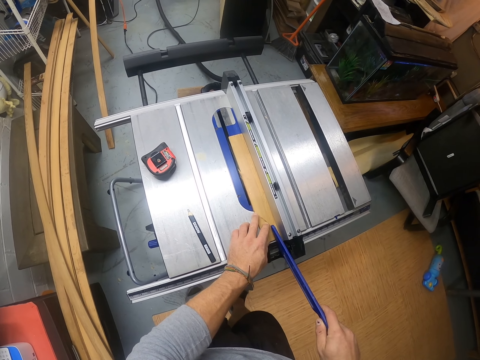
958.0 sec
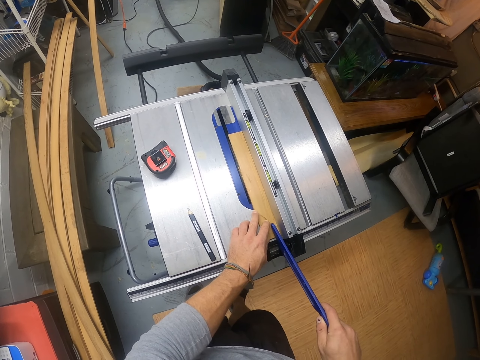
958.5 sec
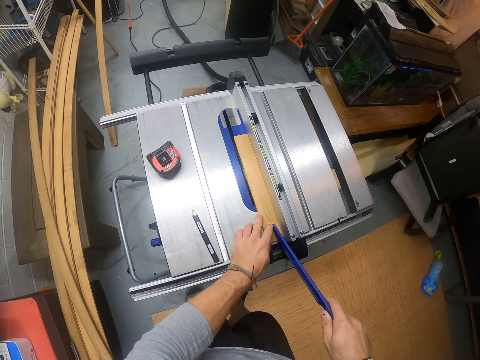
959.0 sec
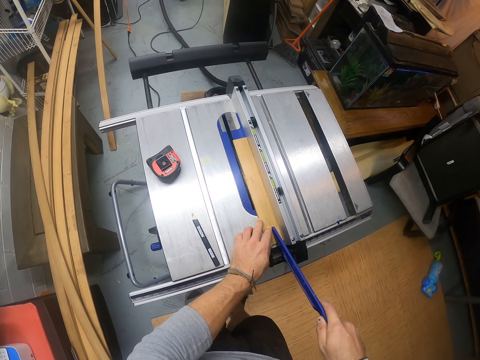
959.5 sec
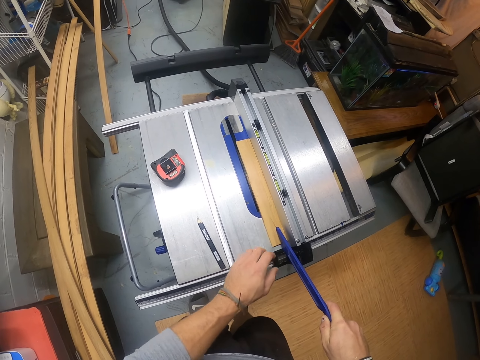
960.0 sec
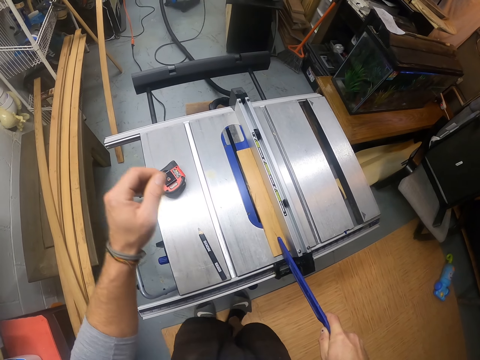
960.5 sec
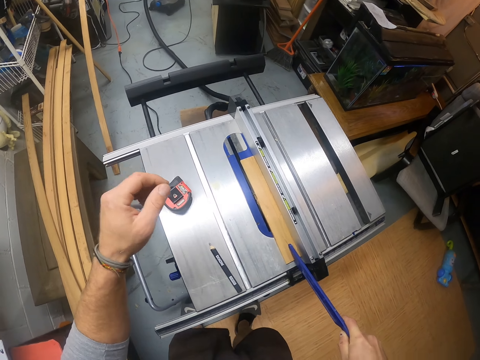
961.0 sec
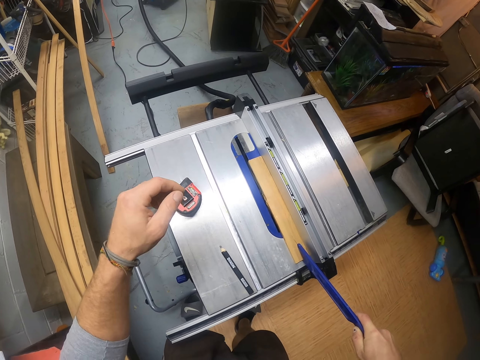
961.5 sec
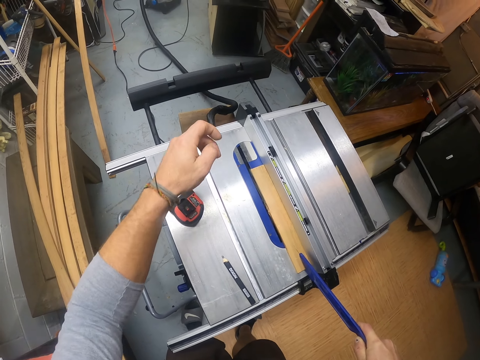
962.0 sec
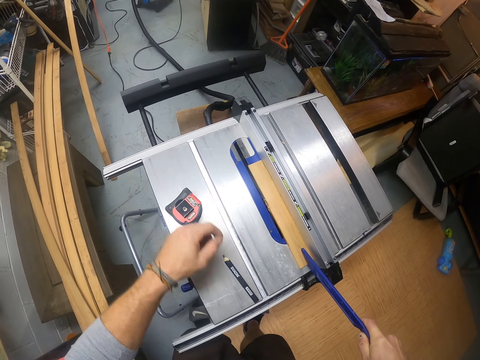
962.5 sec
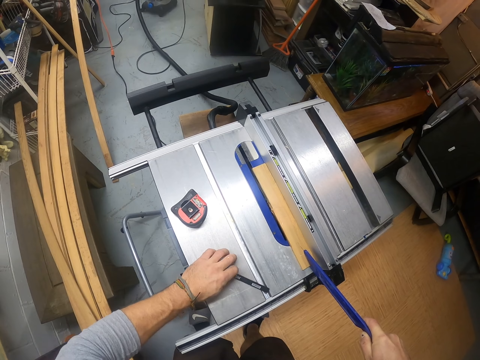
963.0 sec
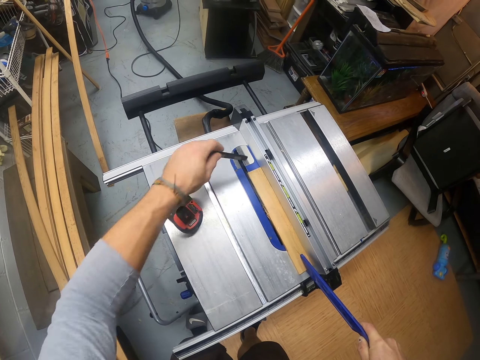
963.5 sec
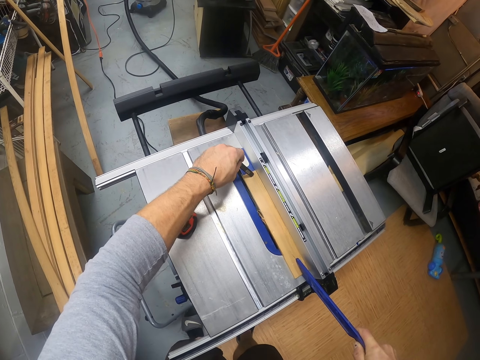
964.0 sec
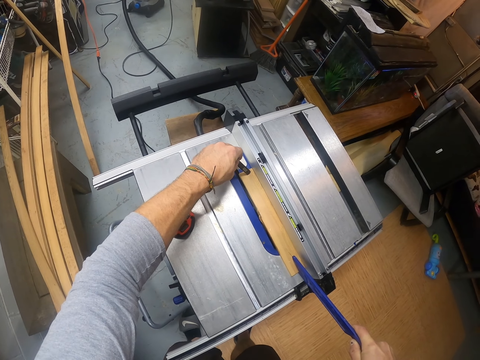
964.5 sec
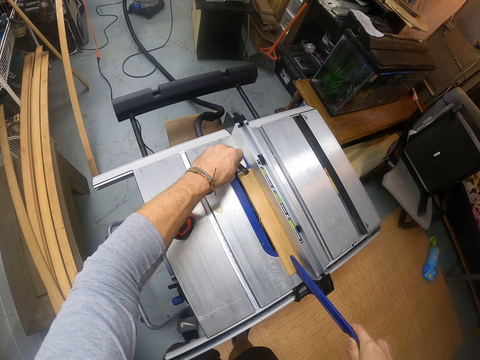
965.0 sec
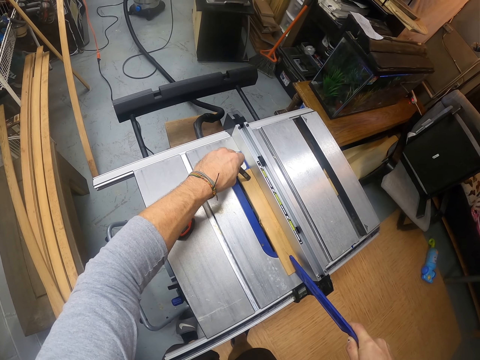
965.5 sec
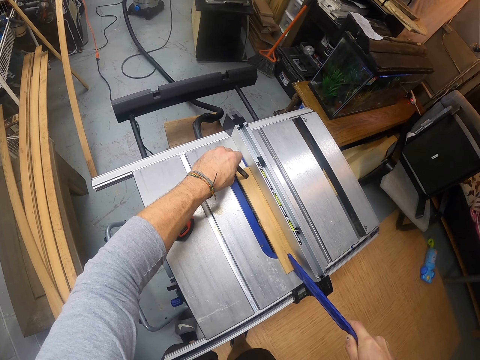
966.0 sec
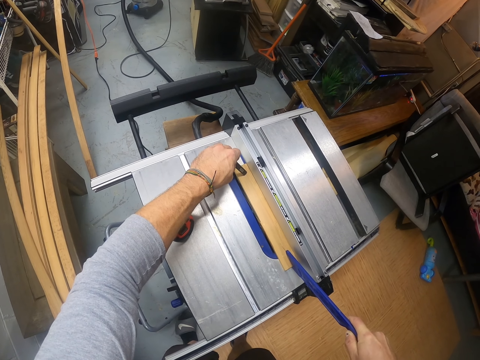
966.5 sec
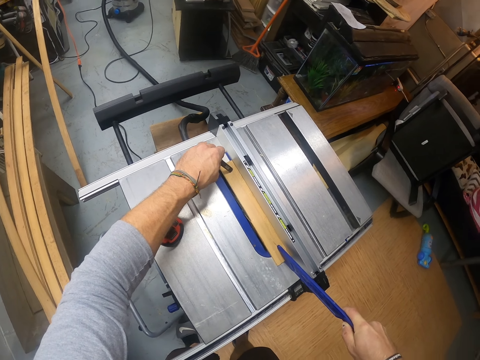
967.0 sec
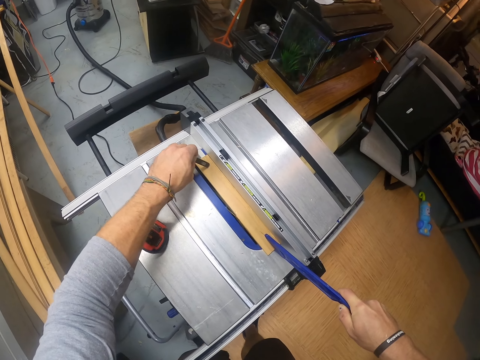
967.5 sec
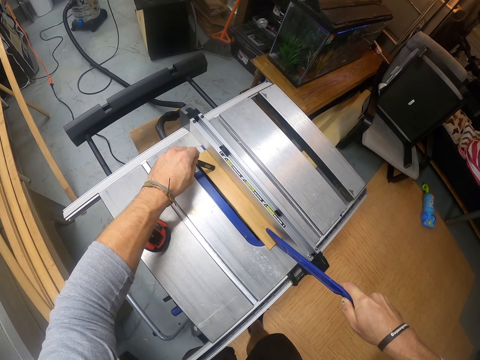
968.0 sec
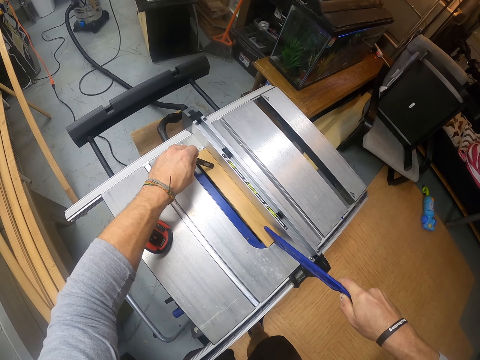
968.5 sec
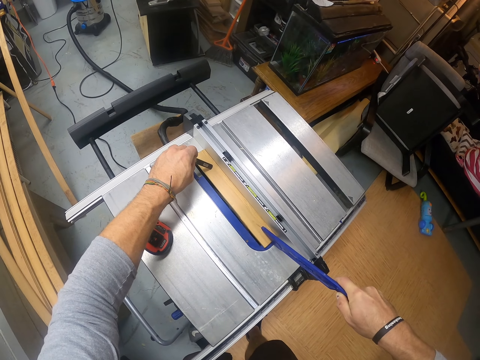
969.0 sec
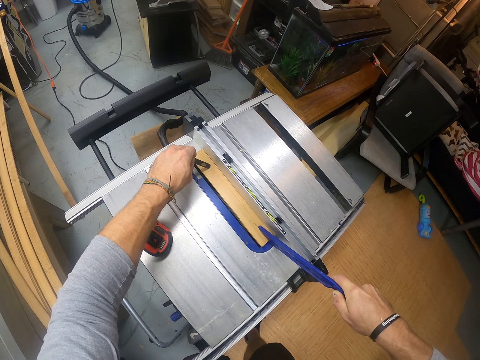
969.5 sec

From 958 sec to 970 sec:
The camera wearer picks the pencil on the table saw with his left hand. He holds the plank in the table saw with the pencil in his left hand.

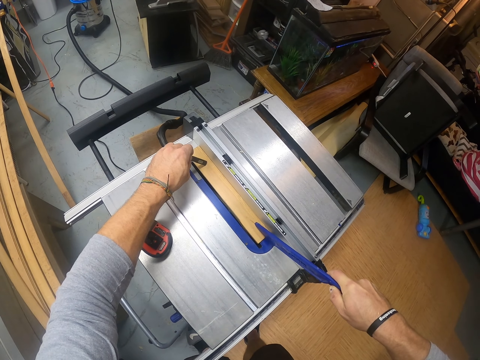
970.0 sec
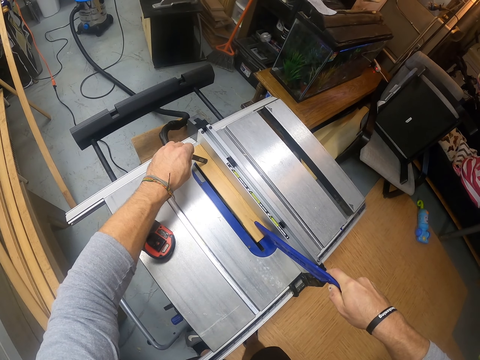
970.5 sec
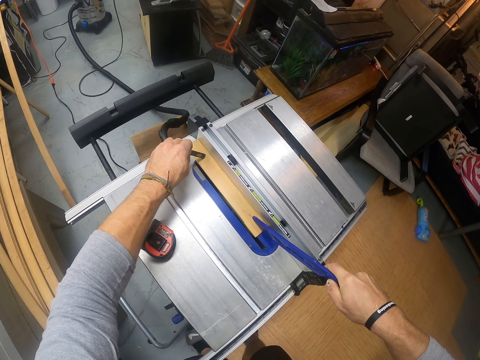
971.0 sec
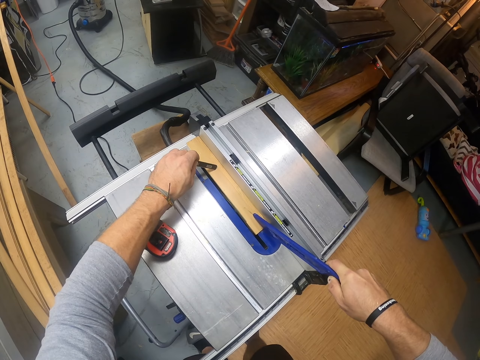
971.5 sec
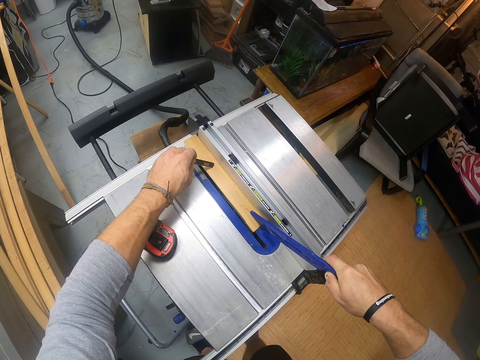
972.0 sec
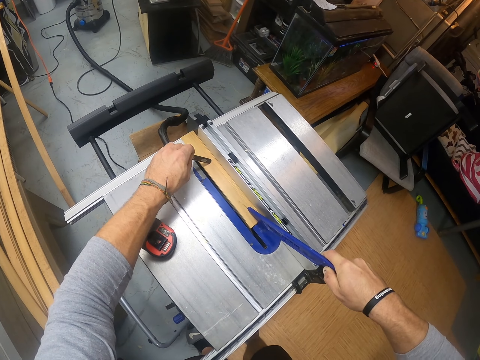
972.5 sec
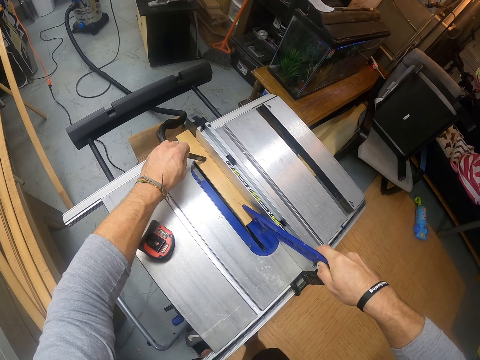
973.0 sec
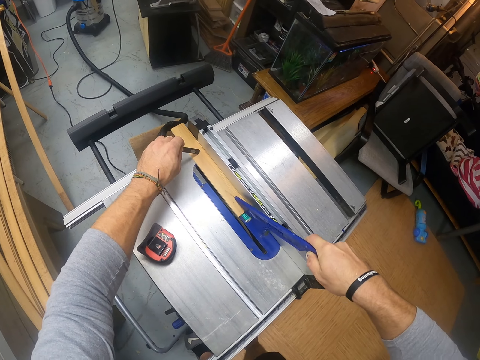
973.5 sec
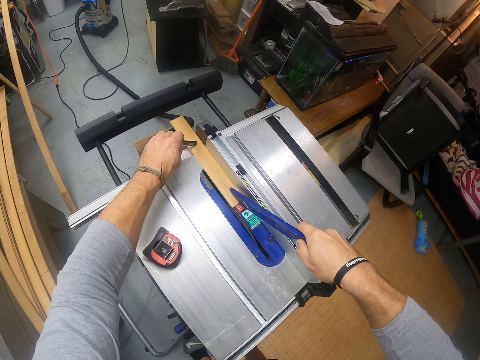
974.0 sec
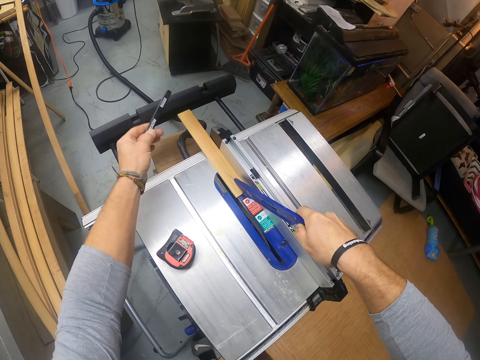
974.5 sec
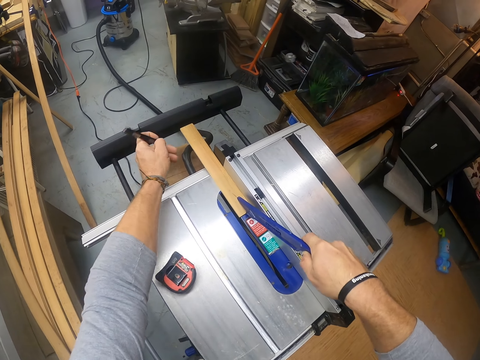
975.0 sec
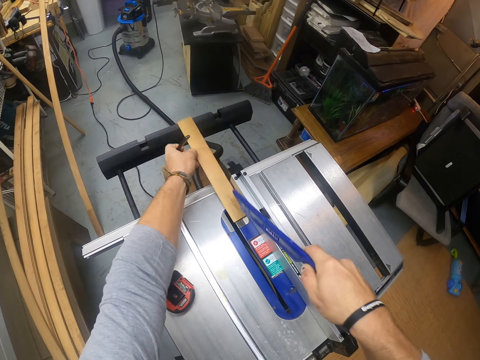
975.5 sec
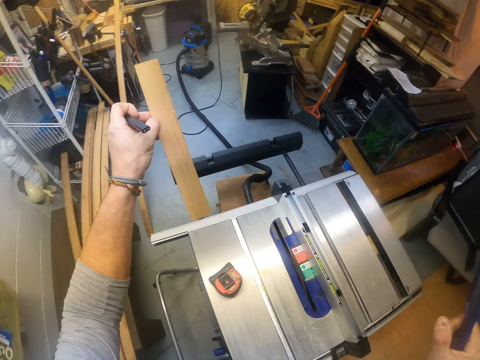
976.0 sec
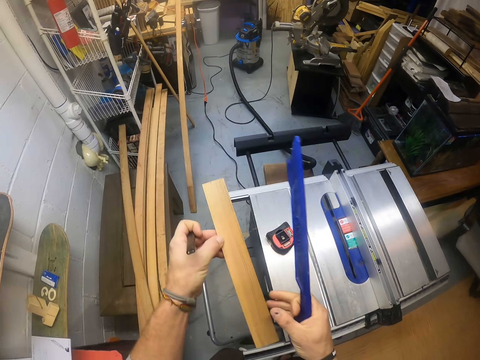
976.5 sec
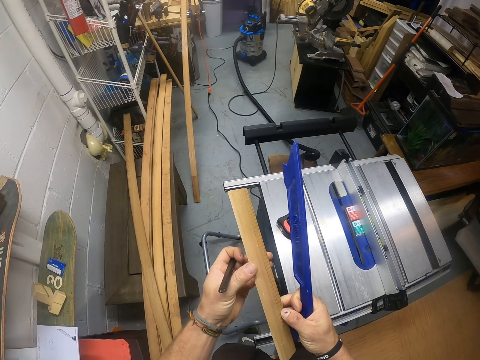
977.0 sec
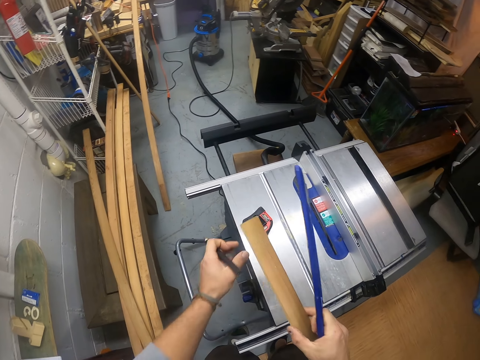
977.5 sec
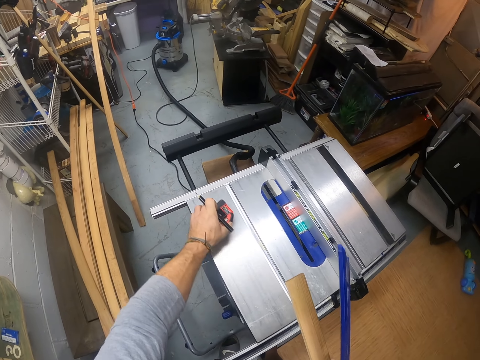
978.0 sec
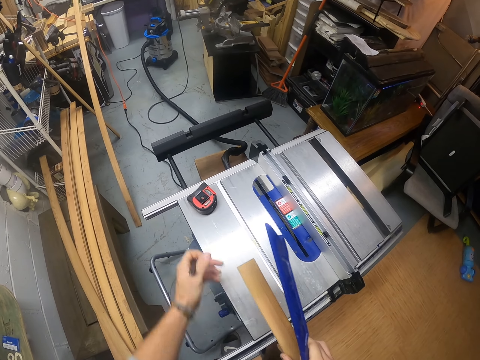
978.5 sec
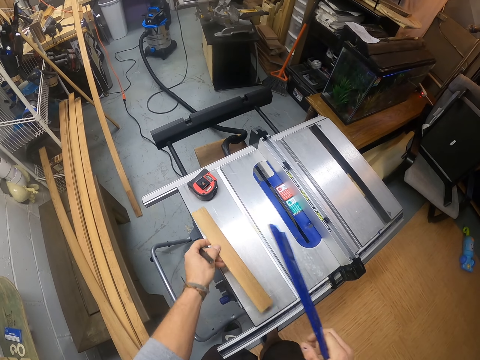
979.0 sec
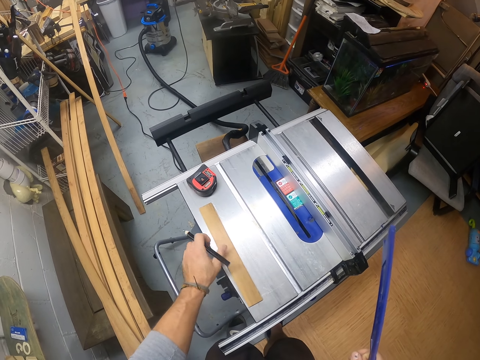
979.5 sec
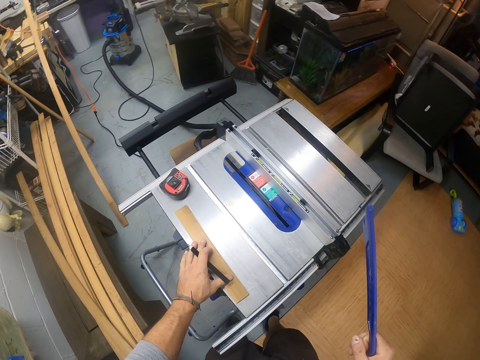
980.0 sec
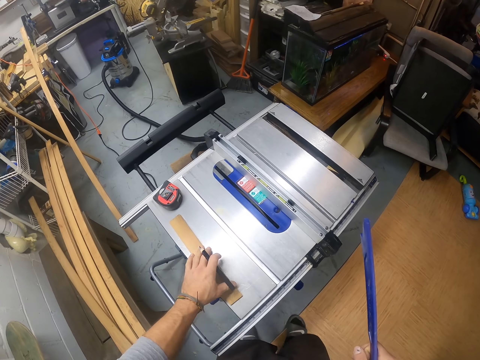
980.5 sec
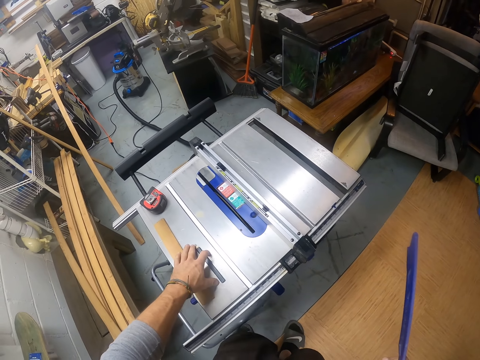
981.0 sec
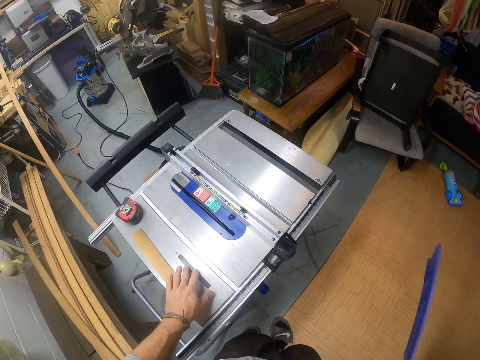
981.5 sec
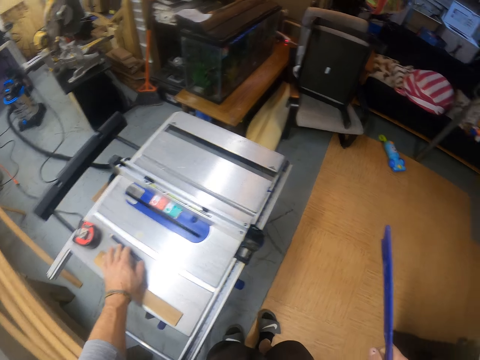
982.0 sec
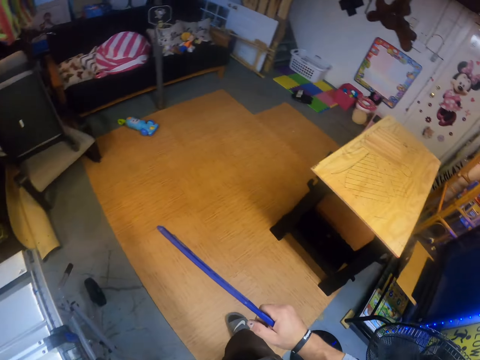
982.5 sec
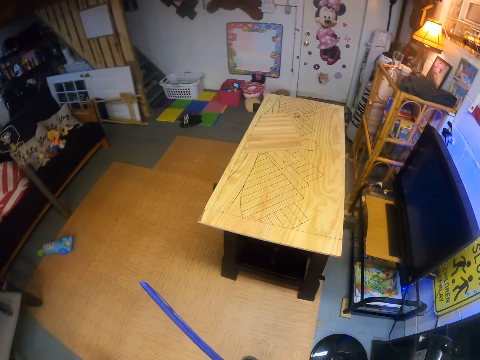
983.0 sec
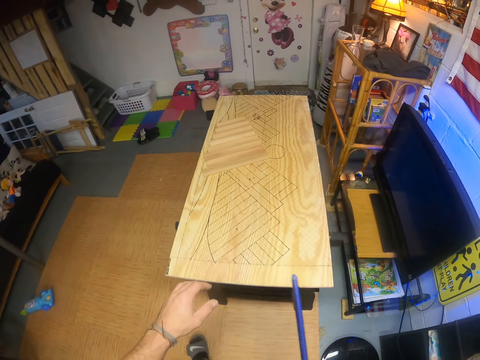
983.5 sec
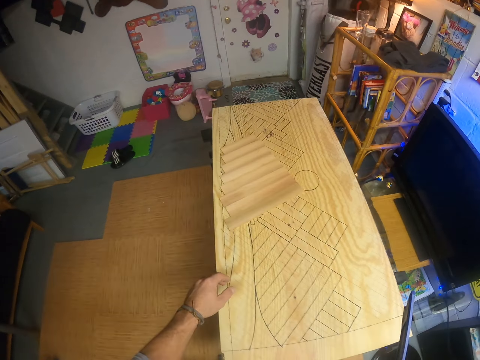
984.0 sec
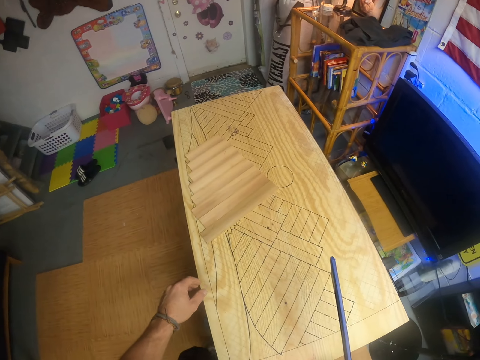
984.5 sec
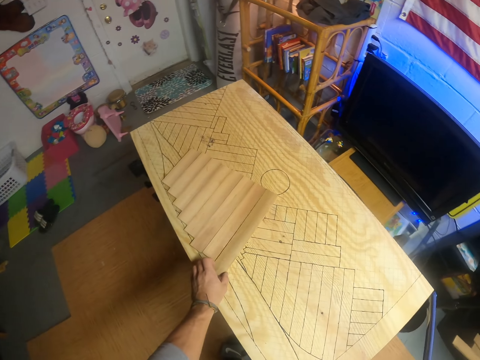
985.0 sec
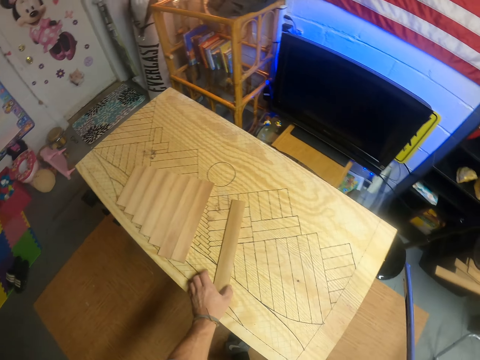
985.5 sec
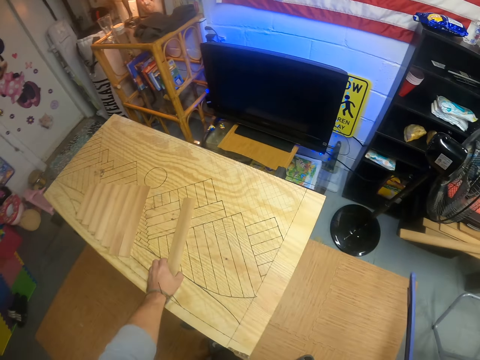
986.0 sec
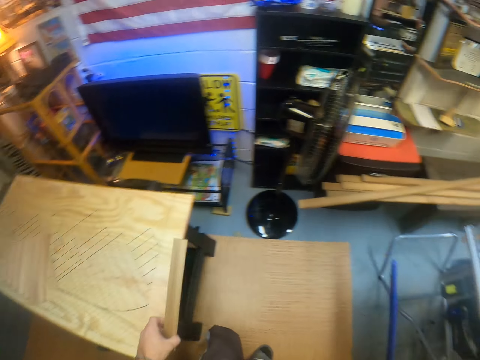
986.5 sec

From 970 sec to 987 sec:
The camera wearer cuts a piece of wood. He picks the plank from the table saw with his left hand. He checks the plank with both hands. He holds the piece of wood. He shifts the measuring tape on the table saw with his left hand. He holds the measuring tape. He drops the plank on the table saw with his left hand. He drops the pencil in his left hand on the table saw. He walks around the workshop. He picks a plank on a table with his left hand. He holds the piece of wood.
